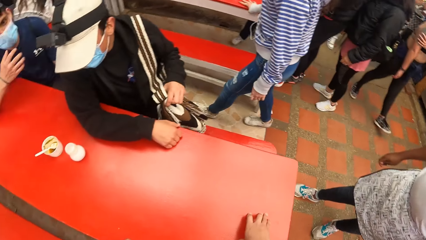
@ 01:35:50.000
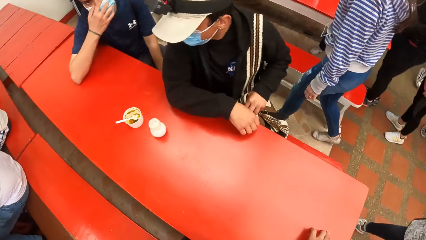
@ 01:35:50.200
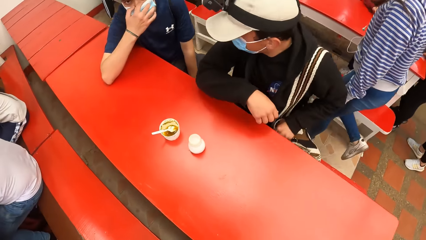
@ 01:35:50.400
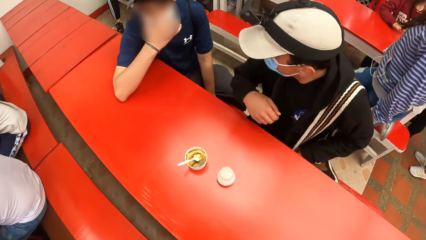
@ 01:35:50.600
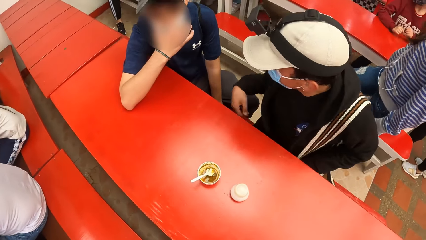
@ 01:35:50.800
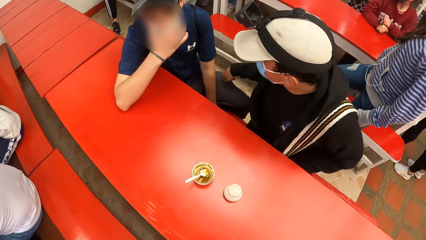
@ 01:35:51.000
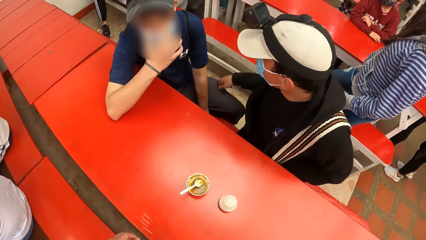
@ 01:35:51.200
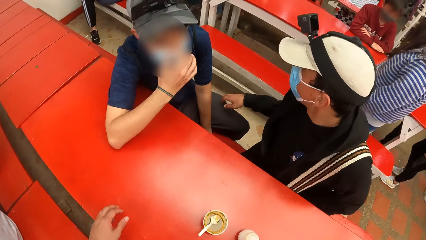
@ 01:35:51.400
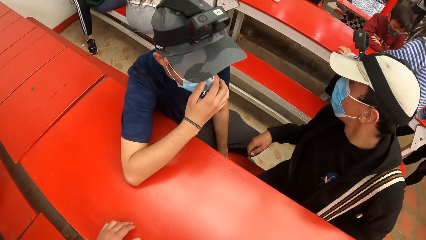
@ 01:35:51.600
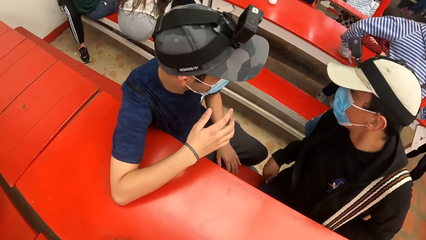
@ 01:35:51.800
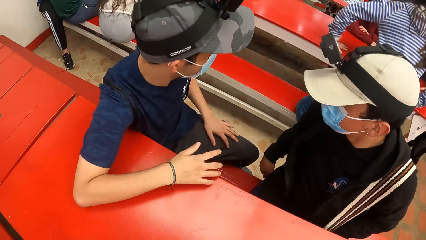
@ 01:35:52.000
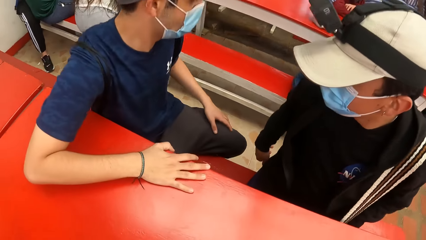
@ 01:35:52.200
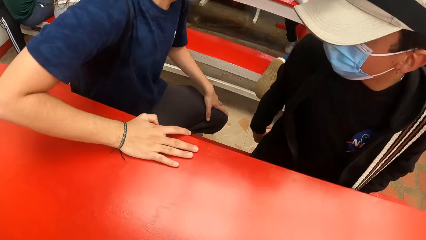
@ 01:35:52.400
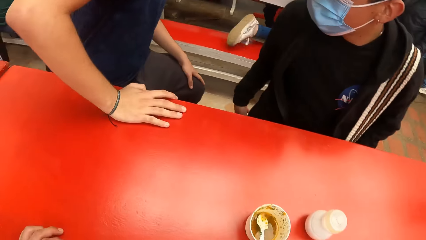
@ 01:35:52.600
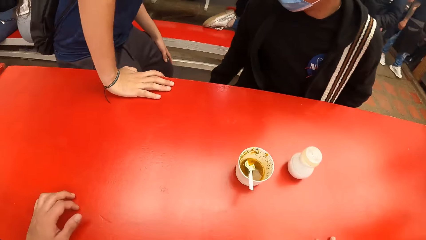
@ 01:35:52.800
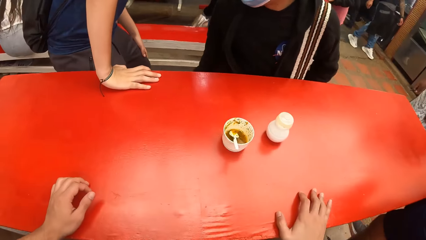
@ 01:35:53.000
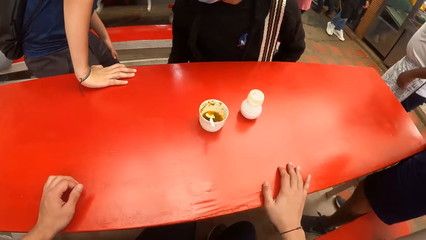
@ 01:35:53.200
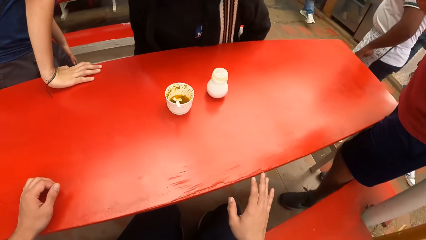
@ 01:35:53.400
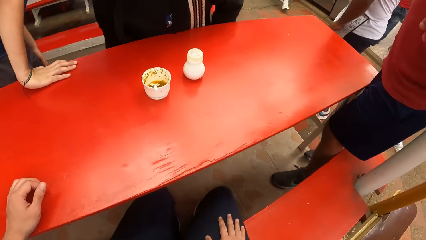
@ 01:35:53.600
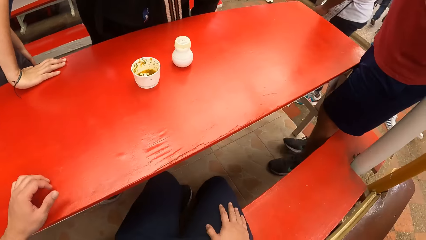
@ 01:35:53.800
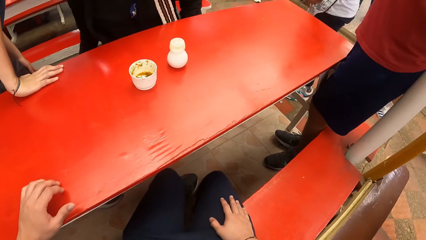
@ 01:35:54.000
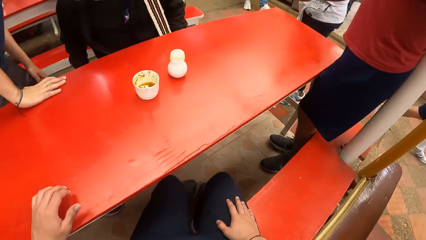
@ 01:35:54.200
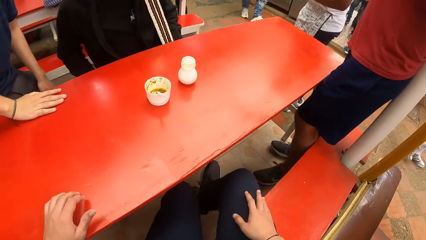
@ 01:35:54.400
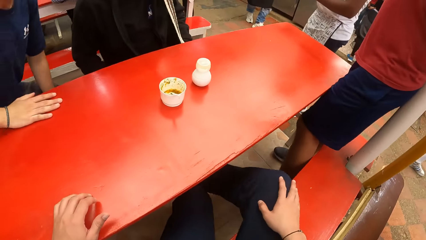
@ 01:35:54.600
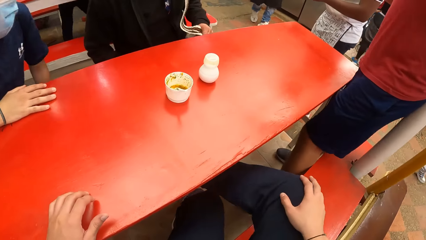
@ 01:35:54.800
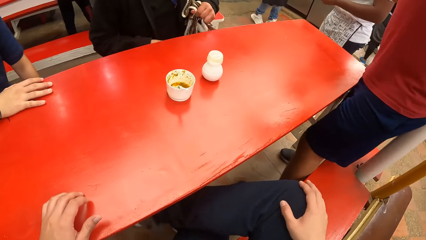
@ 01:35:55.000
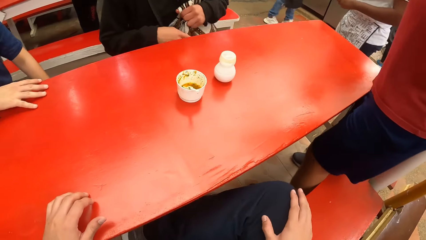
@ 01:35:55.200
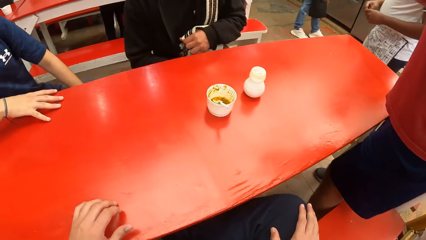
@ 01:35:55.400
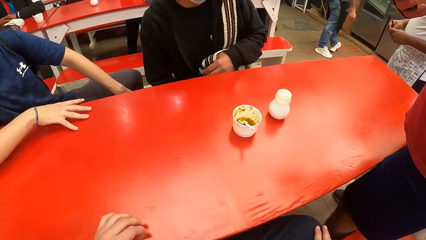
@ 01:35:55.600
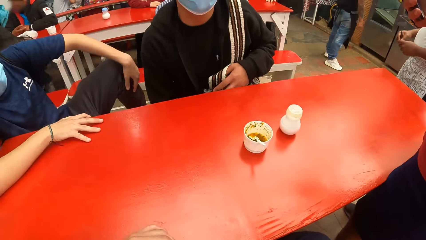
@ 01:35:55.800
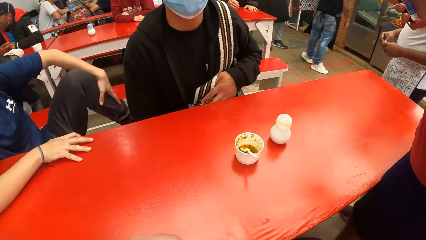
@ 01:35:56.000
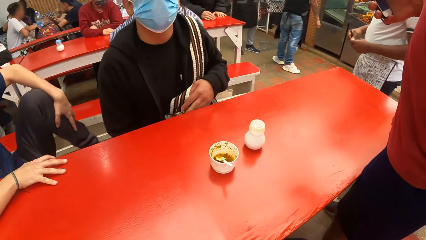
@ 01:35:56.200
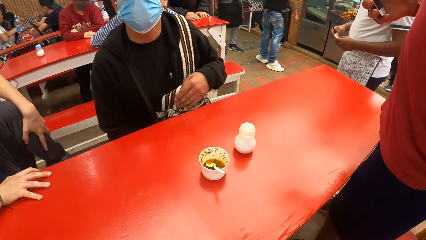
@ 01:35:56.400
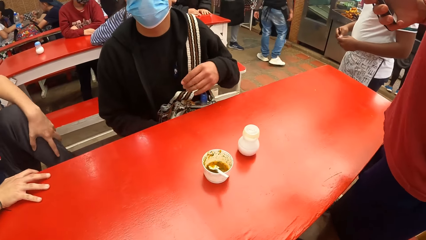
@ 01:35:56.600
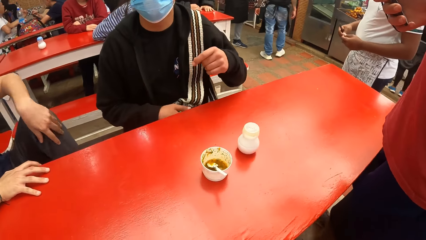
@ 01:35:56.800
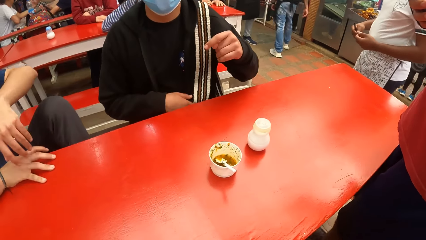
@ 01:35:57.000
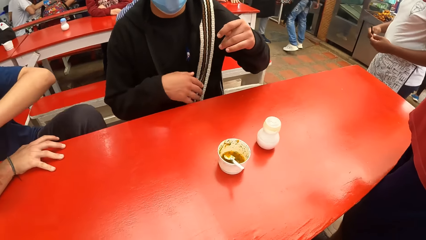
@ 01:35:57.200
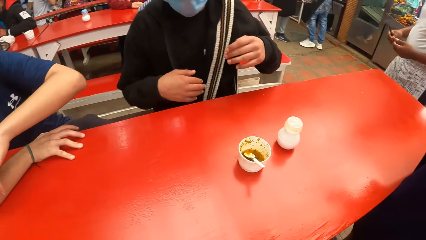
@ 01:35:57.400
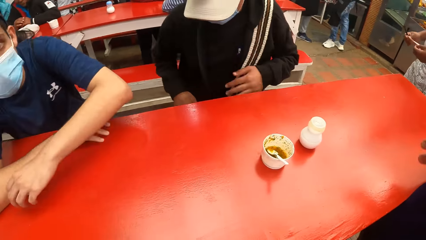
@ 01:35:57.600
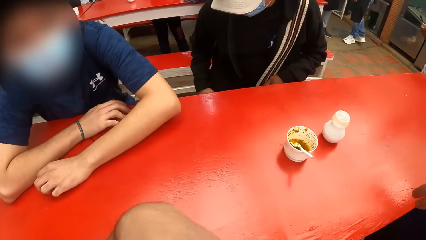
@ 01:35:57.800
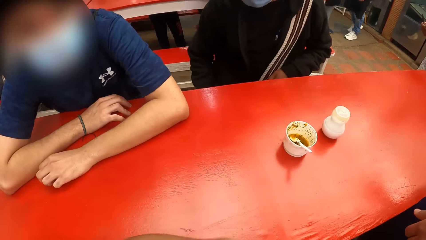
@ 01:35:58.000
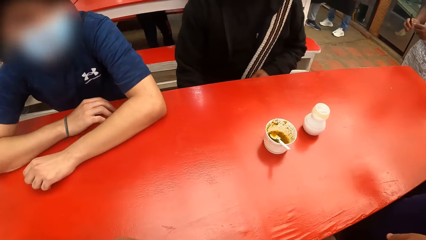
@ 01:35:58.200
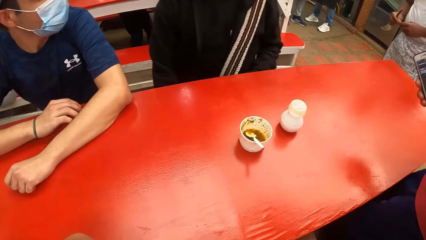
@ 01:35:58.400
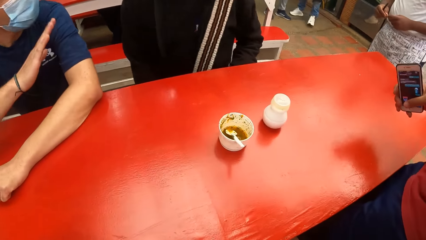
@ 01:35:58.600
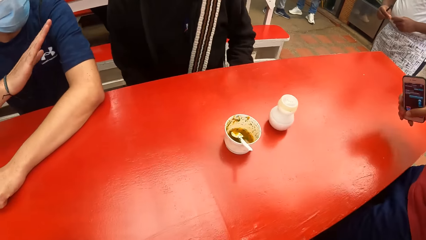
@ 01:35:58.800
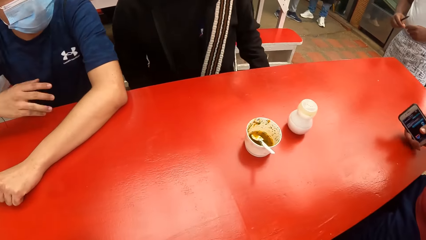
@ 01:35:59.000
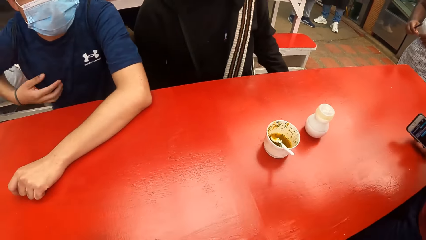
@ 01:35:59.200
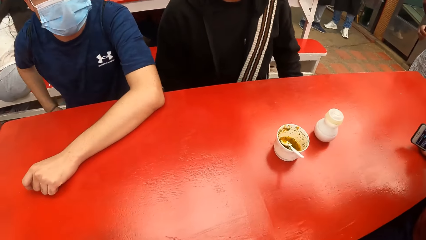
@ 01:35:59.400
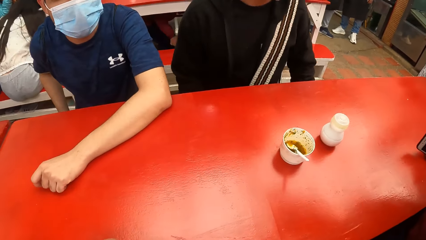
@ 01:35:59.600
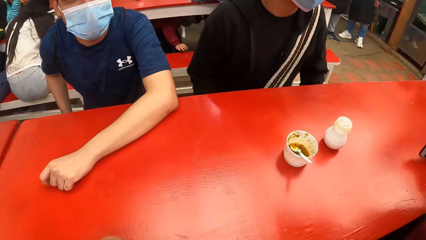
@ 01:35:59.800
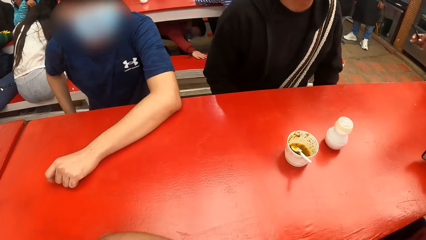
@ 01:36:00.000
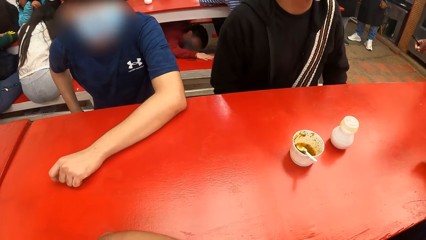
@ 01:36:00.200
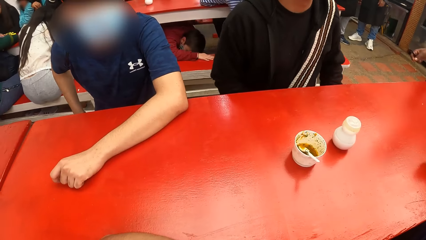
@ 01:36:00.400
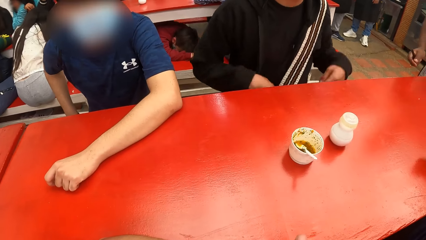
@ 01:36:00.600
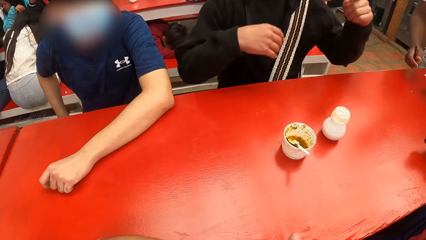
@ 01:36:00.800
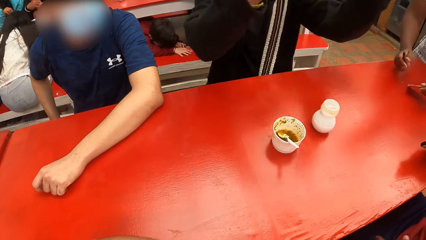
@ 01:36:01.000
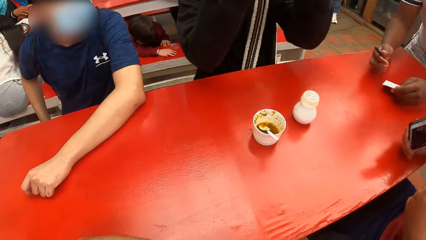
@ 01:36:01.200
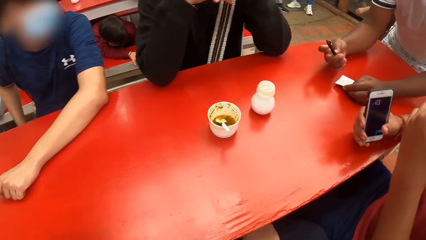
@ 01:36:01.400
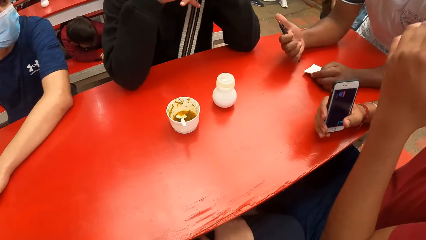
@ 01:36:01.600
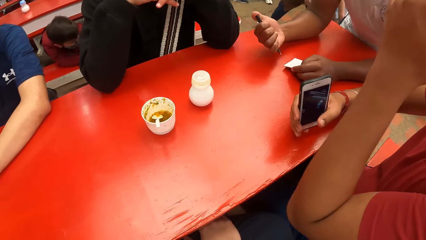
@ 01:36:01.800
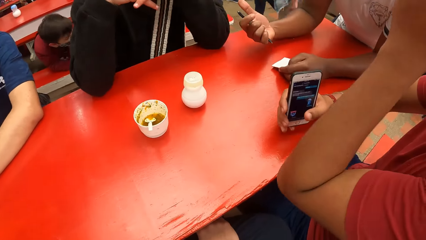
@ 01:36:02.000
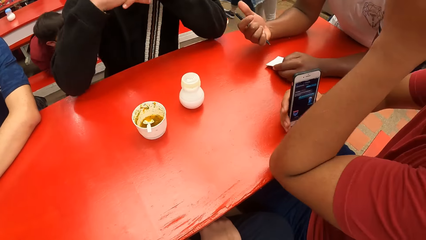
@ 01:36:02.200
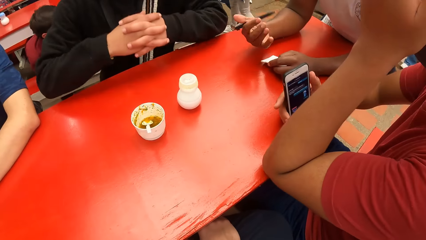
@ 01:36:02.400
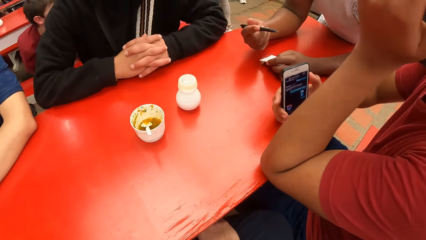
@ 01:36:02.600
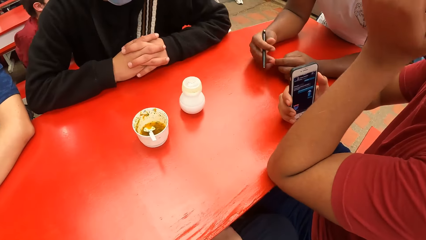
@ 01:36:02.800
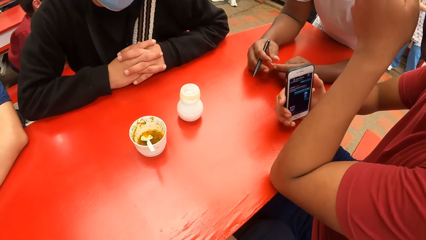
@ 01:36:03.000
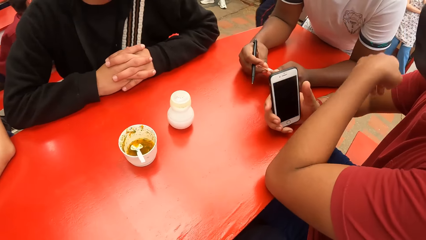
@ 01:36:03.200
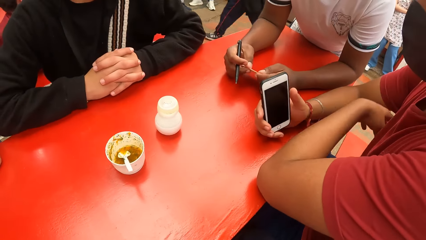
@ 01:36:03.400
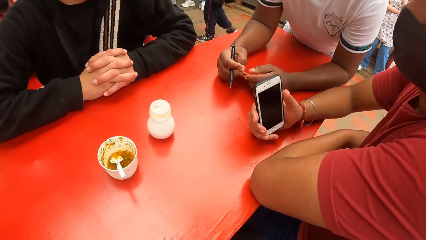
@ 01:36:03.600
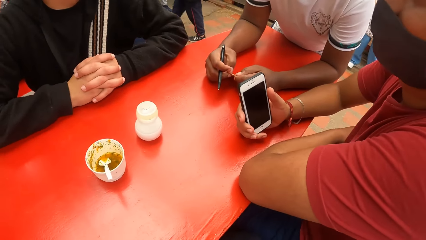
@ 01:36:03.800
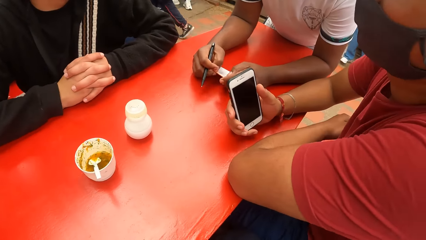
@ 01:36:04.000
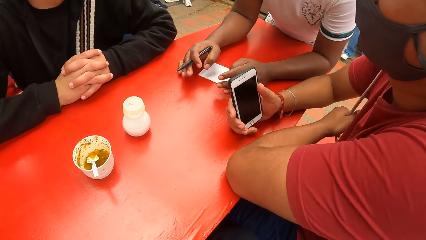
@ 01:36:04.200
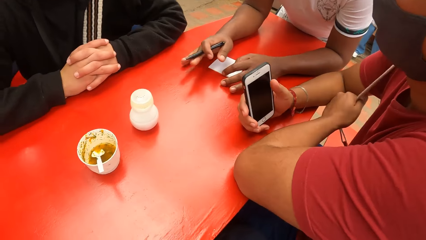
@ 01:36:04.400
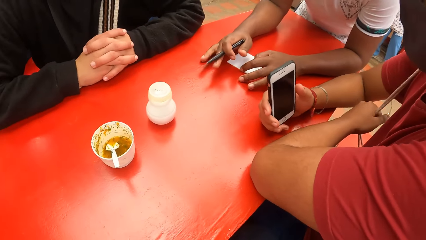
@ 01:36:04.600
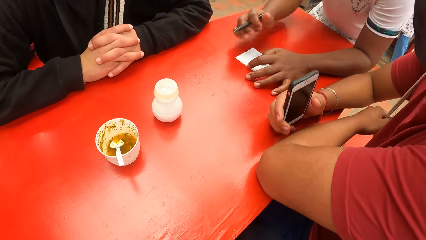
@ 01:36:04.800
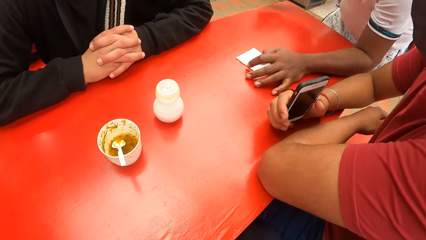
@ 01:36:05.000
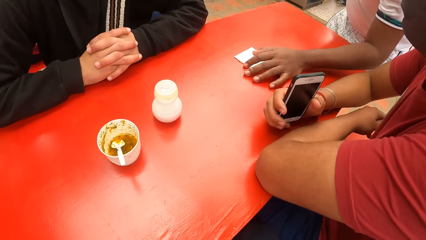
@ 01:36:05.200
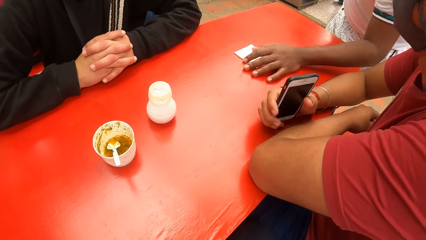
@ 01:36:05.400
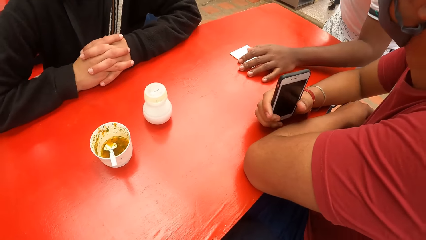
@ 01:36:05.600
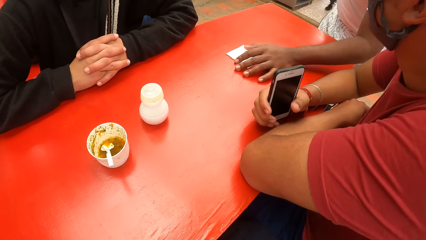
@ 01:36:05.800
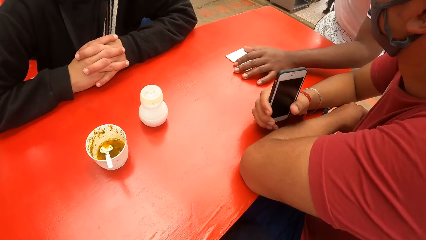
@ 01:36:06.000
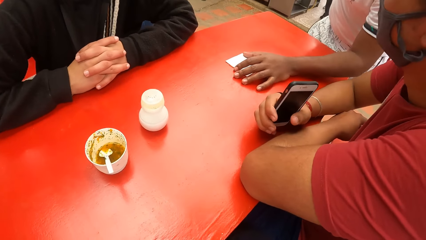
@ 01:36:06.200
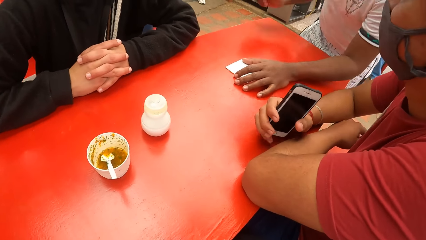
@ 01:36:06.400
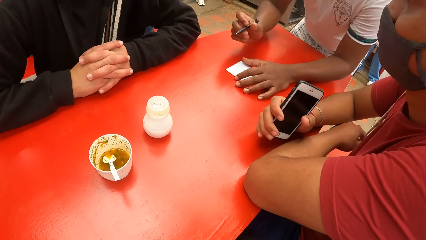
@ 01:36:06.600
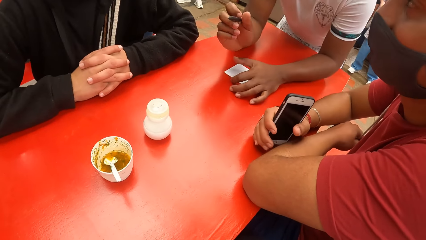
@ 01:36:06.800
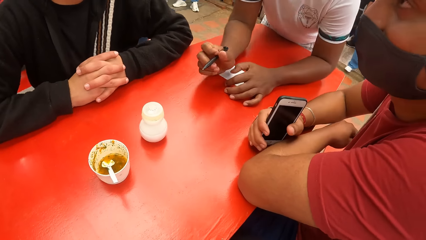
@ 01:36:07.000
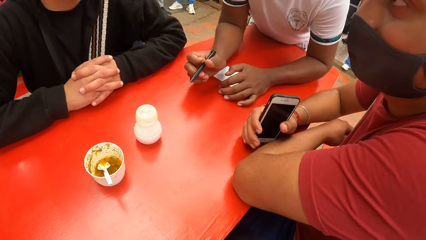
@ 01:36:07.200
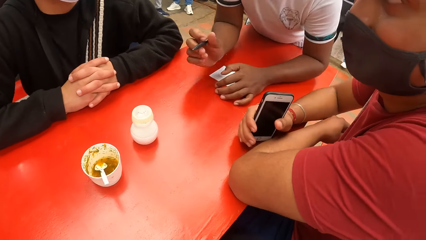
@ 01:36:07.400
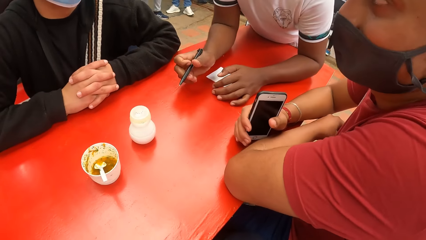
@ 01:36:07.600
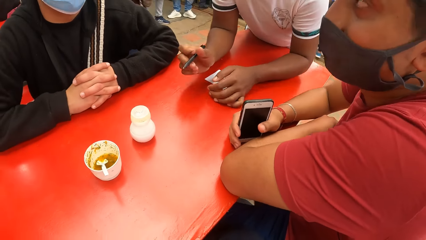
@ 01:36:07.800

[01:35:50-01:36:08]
The camera wearer sits at the table with the first man and the second man. The second man interacts with the first man at the table. The first man stands up from the chair. The first man sits on the chair. A third man sits at the table with the camera wearer, the first man and the second man. The waiter rests his hands with a paper on the table. The waiter interacts with the camera wearer, the first man, the second man and the third man at the table.
